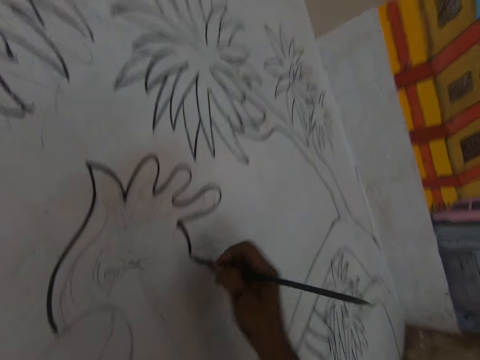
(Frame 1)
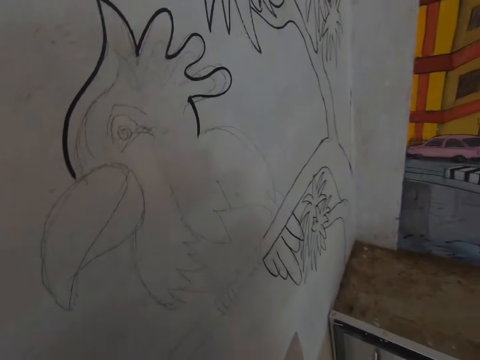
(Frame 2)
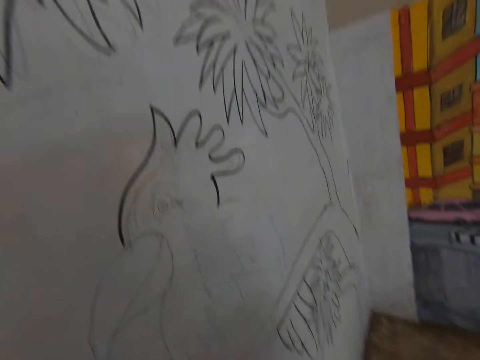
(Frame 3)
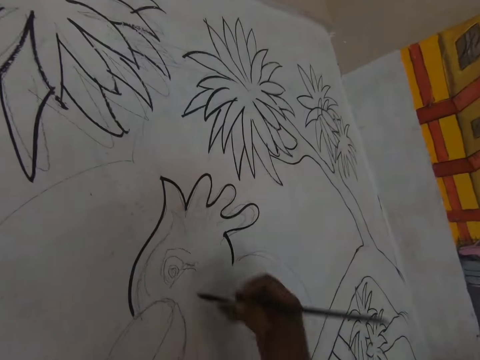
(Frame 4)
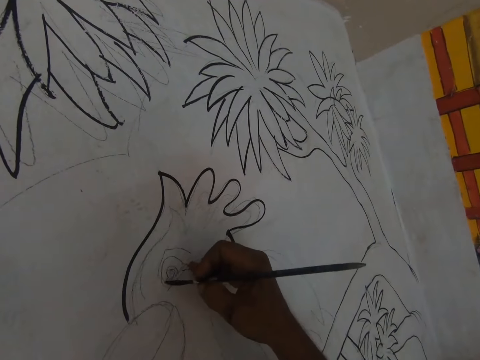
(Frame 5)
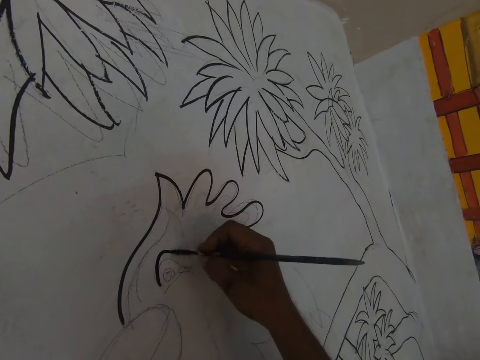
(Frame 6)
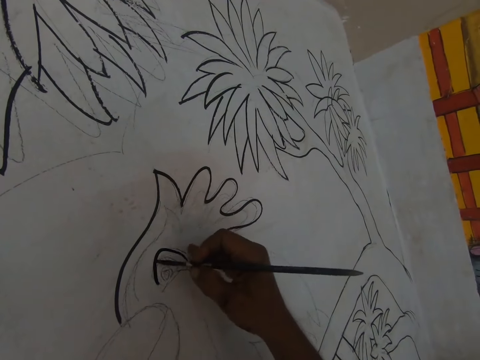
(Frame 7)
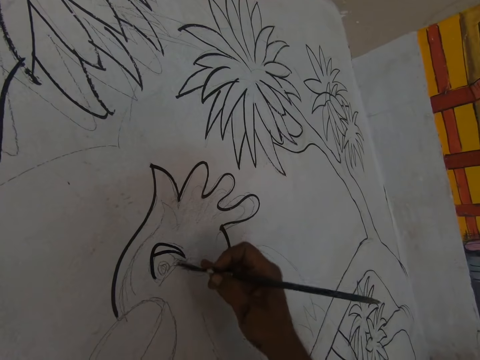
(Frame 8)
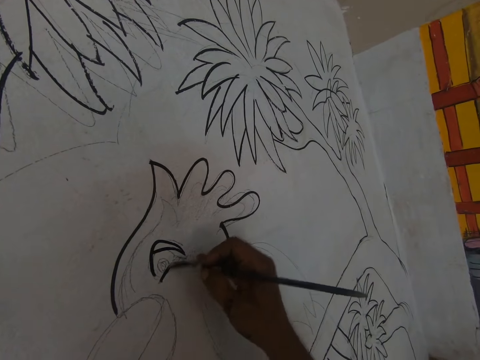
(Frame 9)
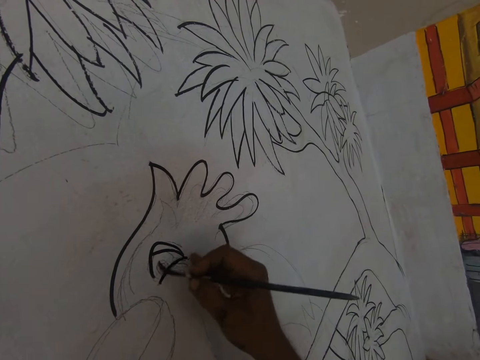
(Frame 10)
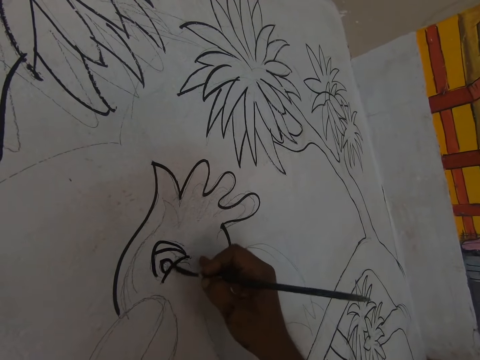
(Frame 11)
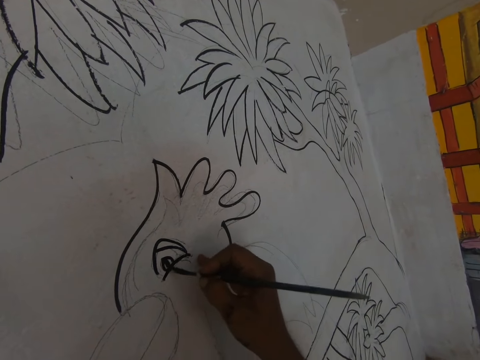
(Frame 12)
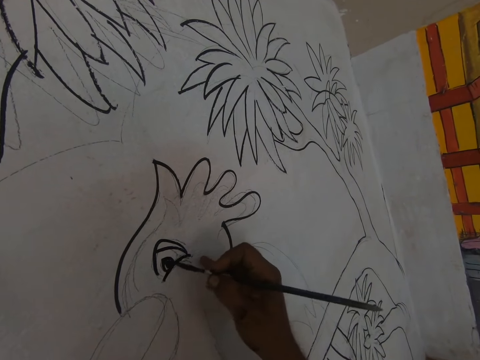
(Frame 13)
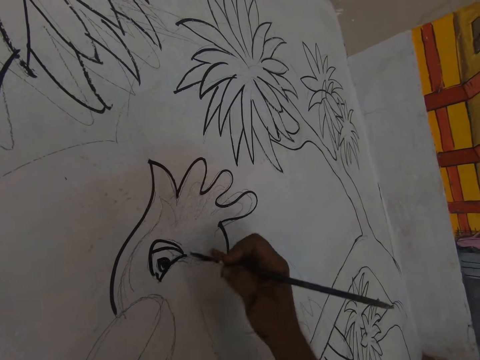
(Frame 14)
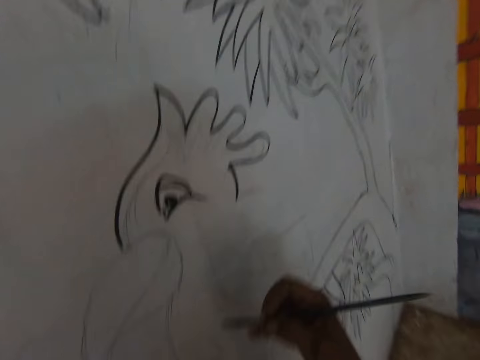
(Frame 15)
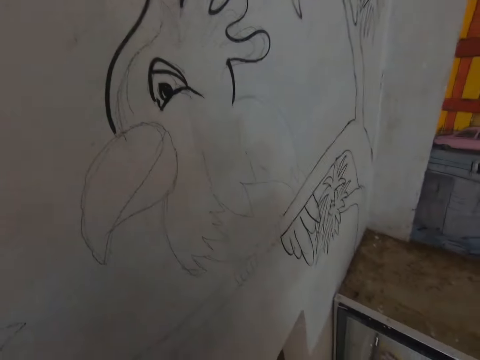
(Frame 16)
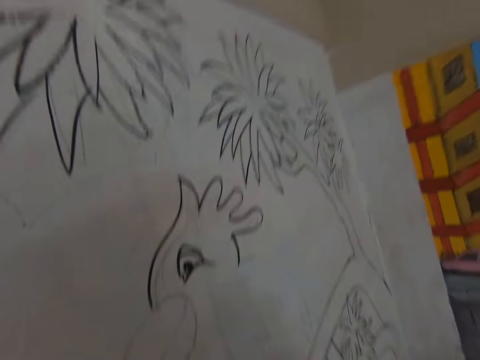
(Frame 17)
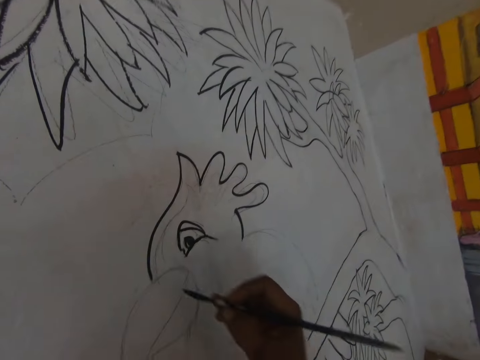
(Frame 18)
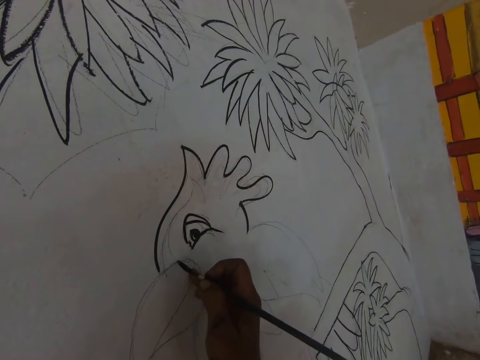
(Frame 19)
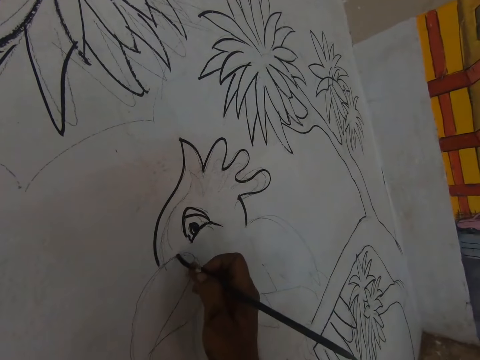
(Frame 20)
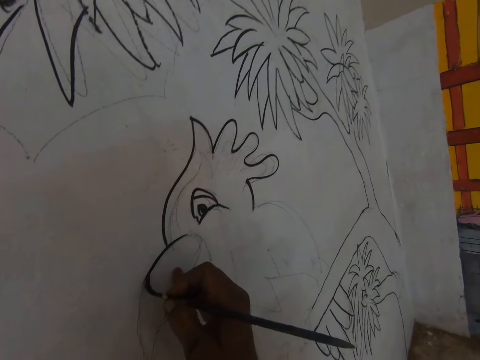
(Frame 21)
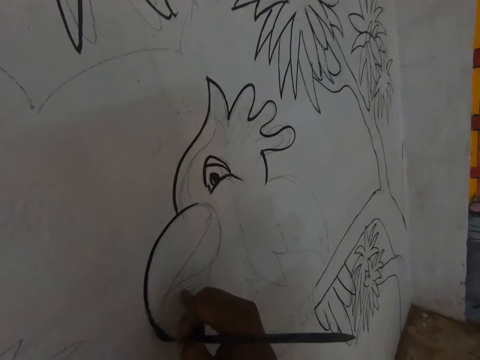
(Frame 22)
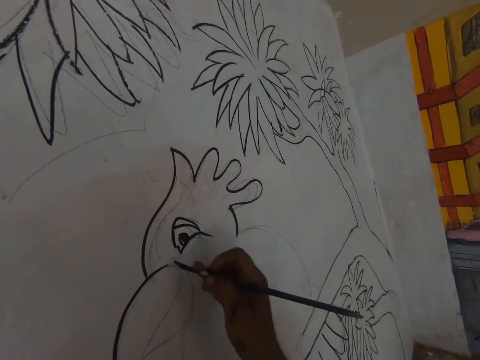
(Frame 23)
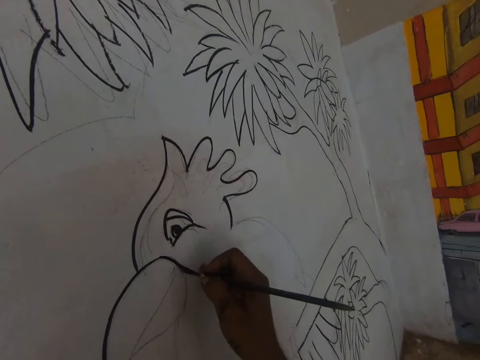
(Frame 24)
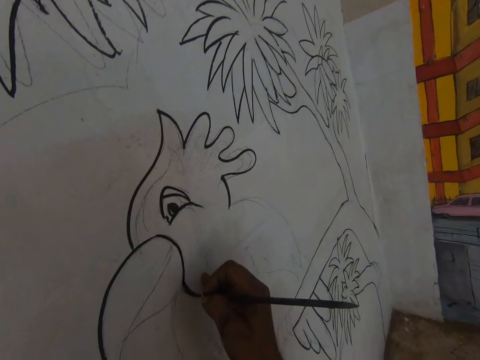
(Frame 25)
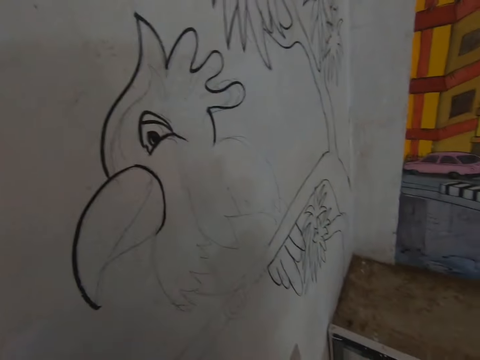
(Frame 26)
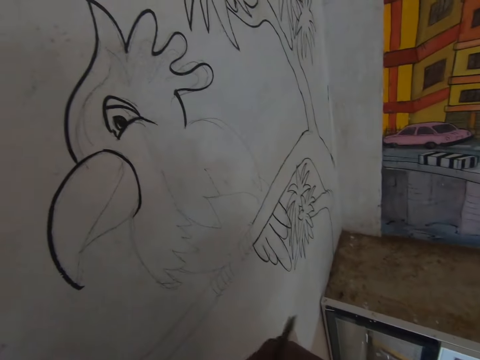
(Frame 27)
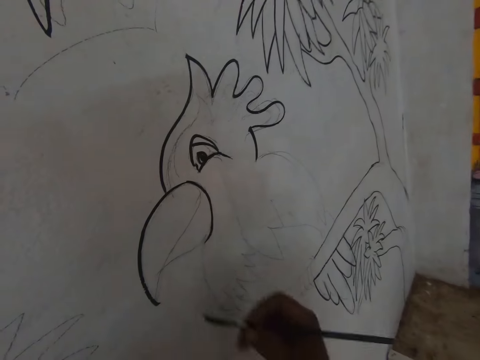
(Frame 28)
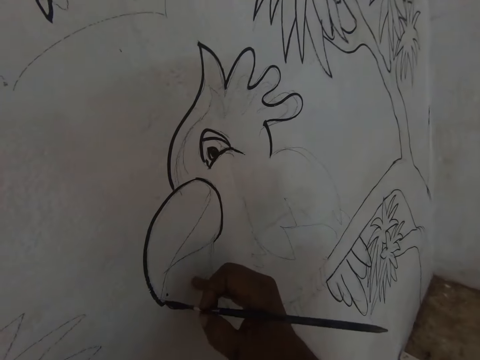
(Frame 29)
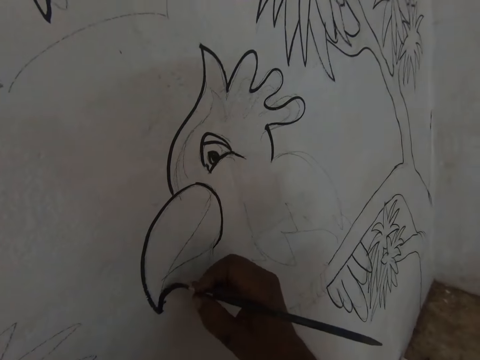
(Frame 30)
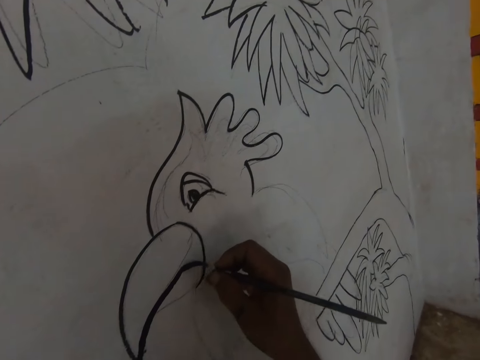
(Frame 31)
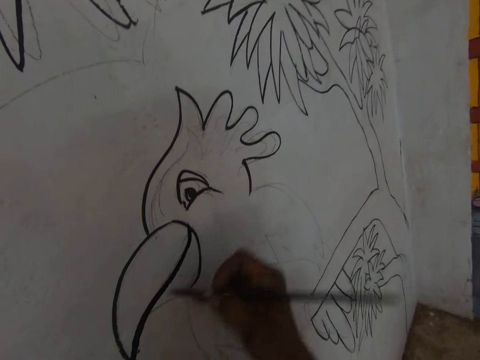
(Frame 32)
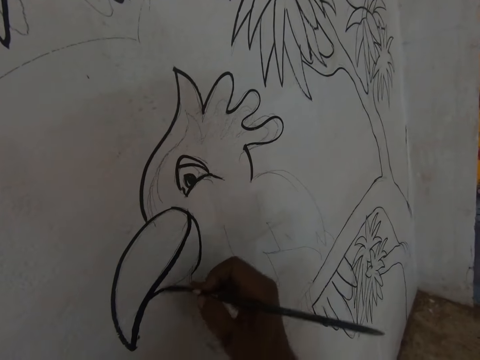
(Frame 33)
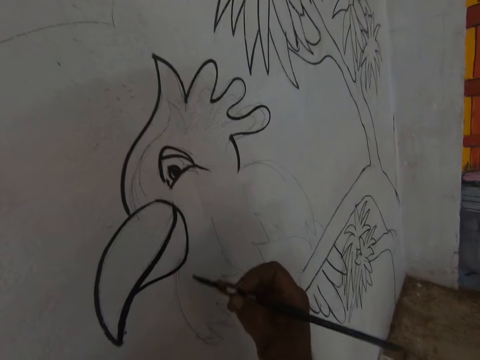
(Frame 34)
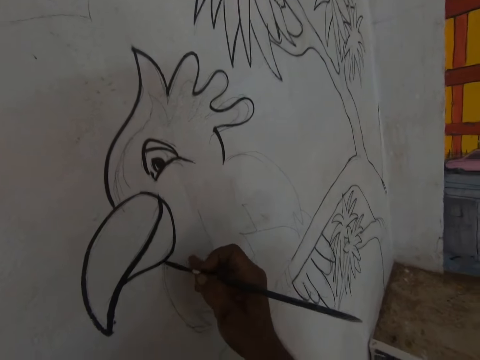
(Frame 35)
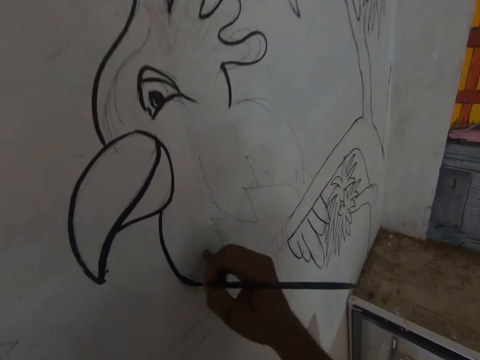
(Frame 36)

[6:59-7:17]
The camera wearer dips the paintbrush in the black paint. They paint the drawing of a tree on the wall with the black paint. They dip the paintbrush in the black paint. They paint the drawing of the tree on the wall with the black paint. They dip the paintbrush in the black paint. They paint the drawing of the tree on the wall with the black paint.

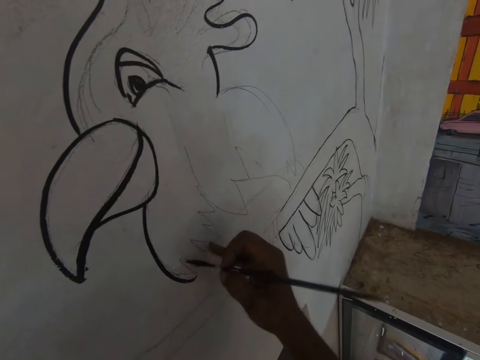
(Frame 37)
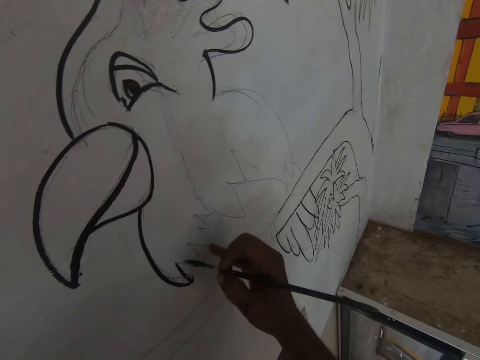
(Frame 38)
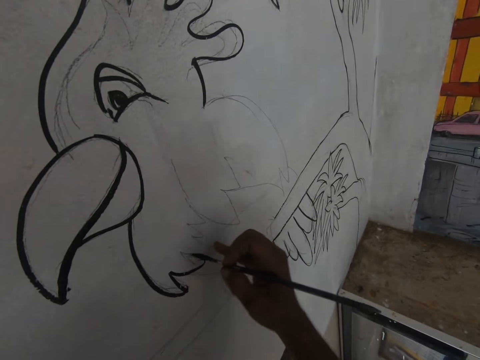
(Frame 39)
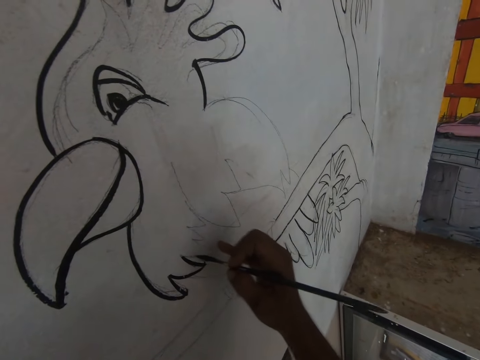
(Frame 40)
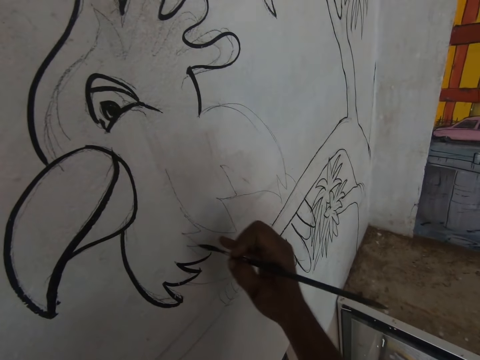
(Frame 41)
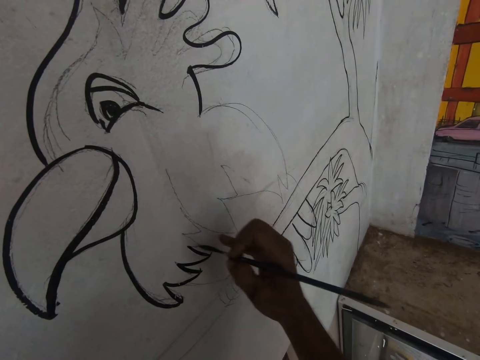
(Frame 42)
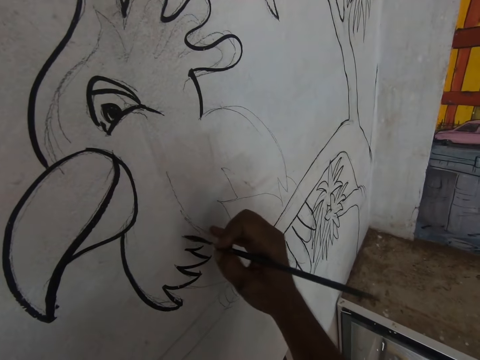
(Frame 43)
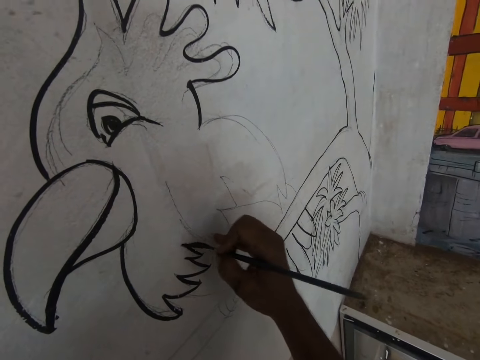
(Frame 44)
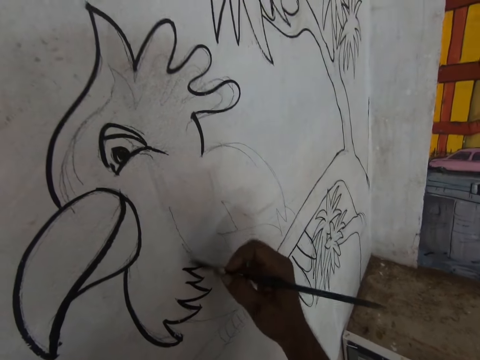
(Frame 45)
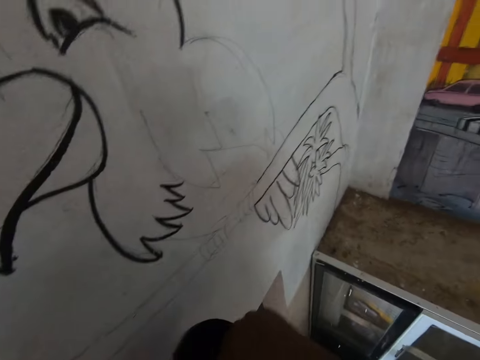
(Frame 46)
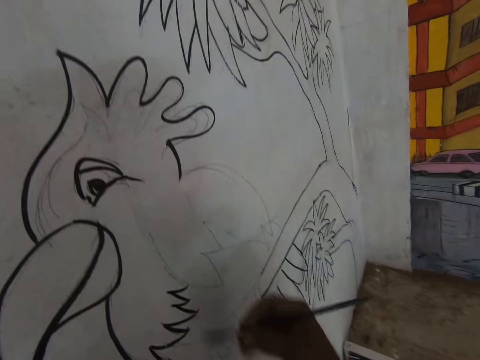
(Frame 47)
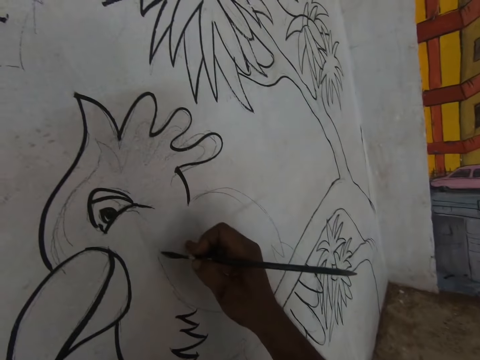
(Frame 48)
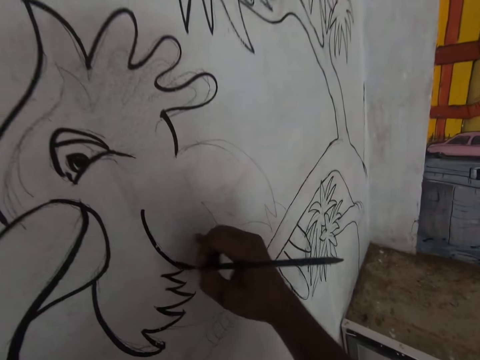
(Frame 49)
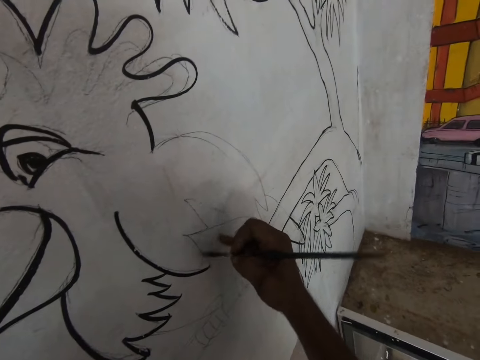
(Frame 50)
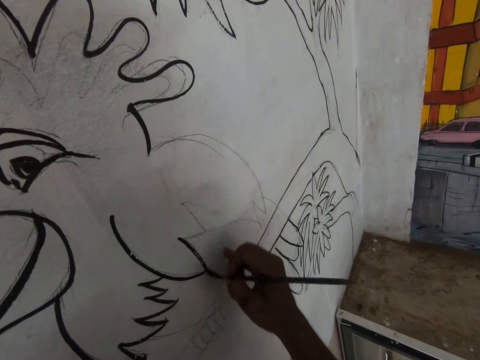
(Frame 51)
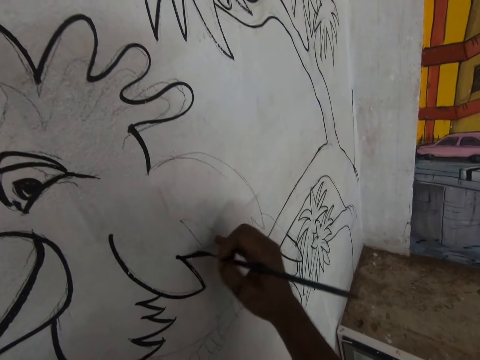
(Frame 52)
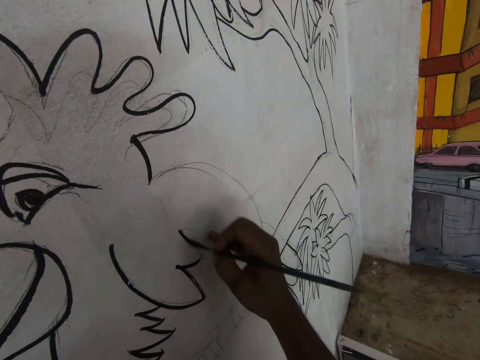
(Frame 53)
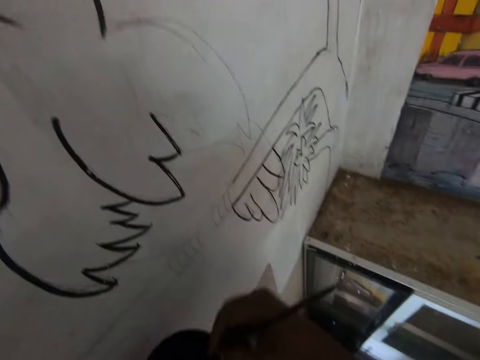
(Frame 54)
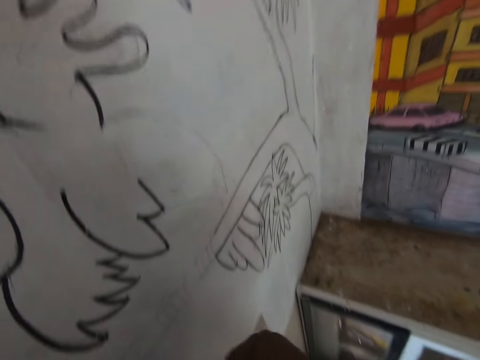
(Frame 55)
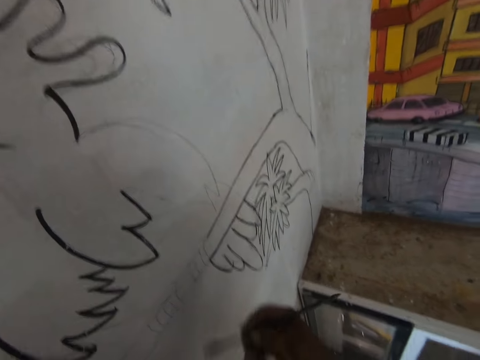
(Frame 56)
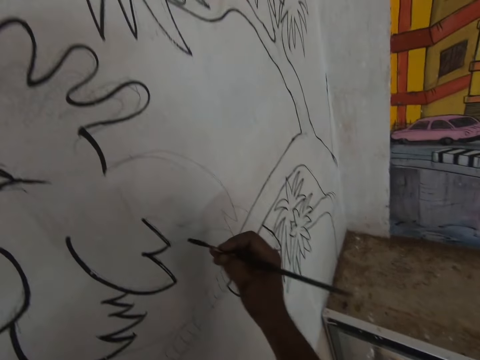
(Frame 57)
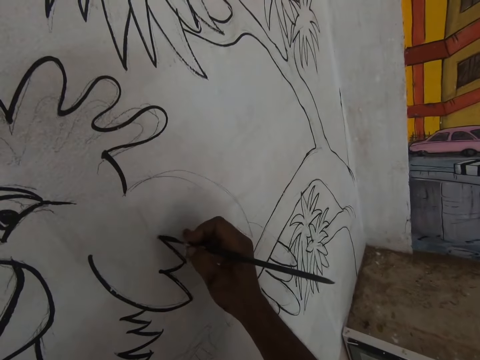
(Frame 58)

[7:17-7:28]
The camera wearer dips the paintbrush in the black paint. They paint the drawing on the wall with the black paint. They dip the paintbrush in the black paint.
